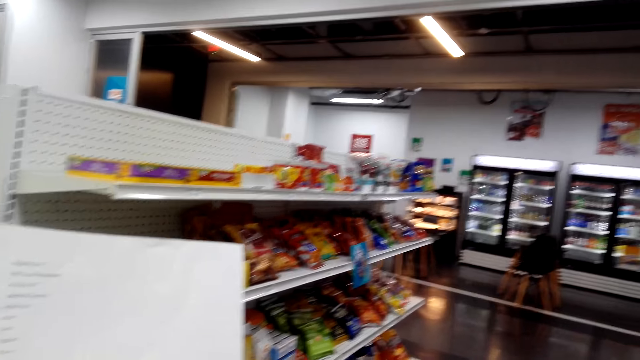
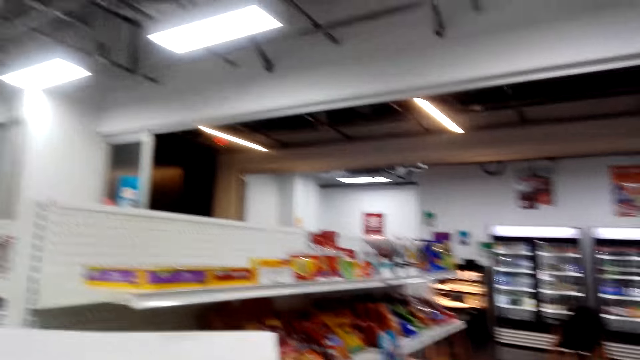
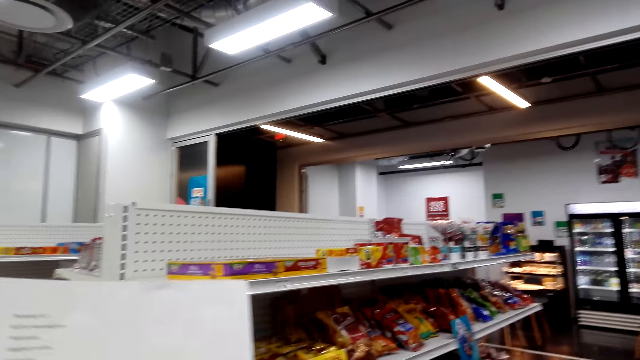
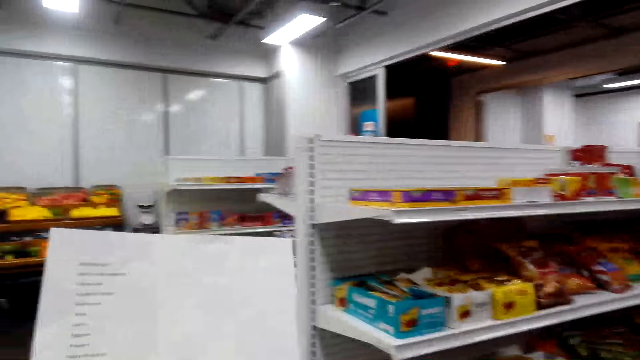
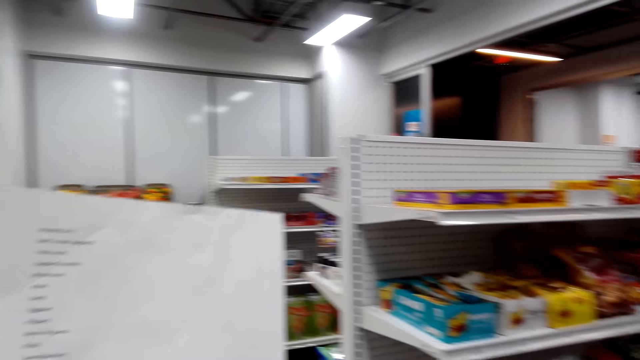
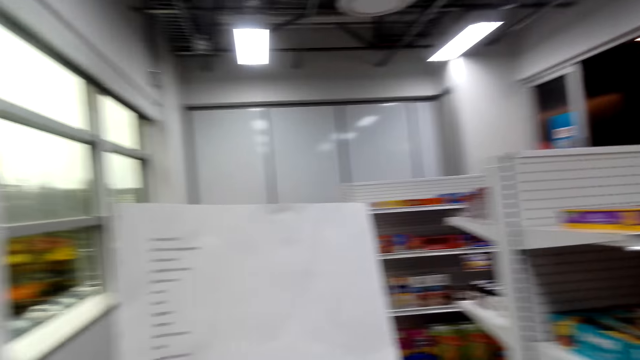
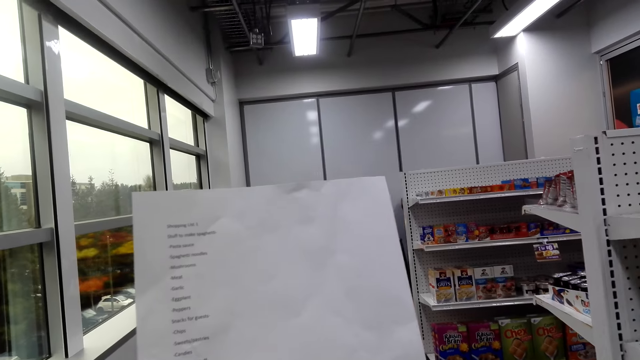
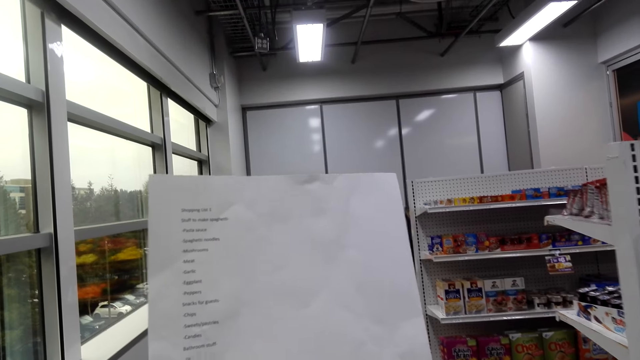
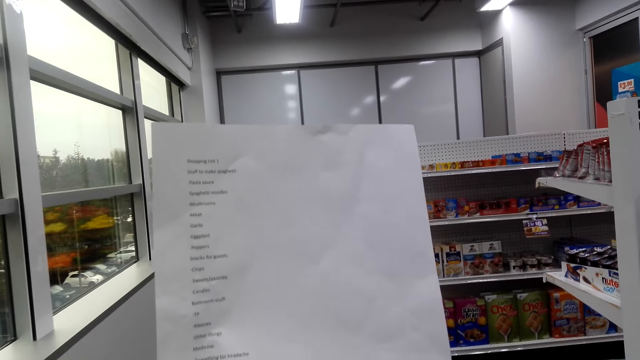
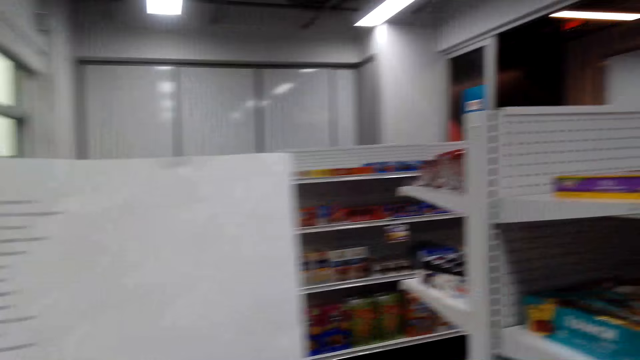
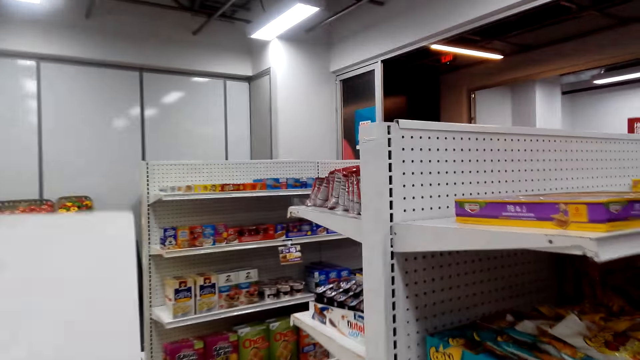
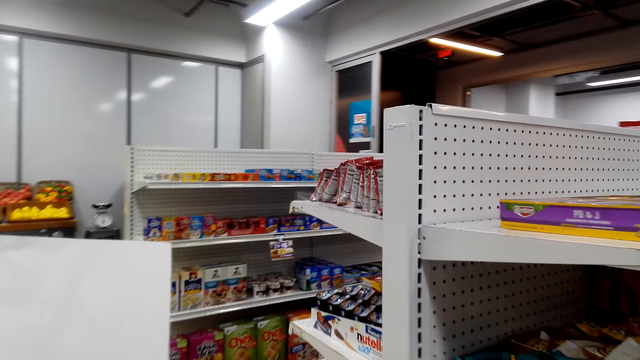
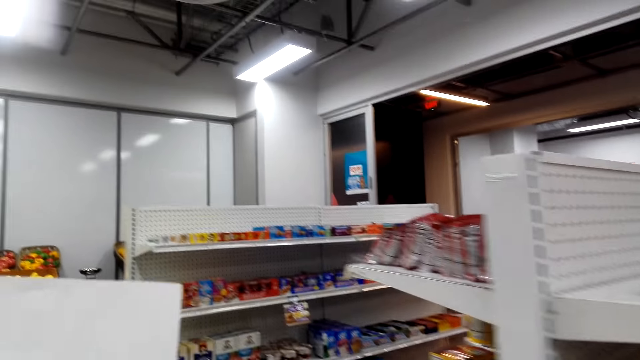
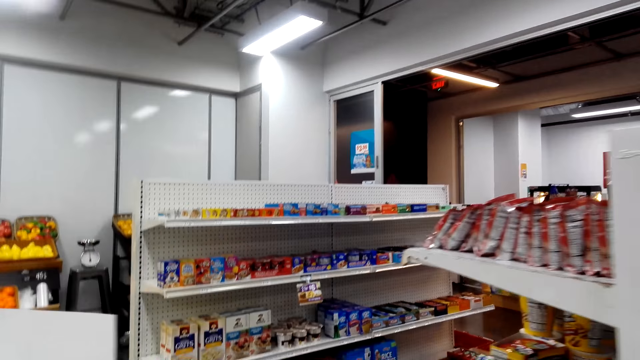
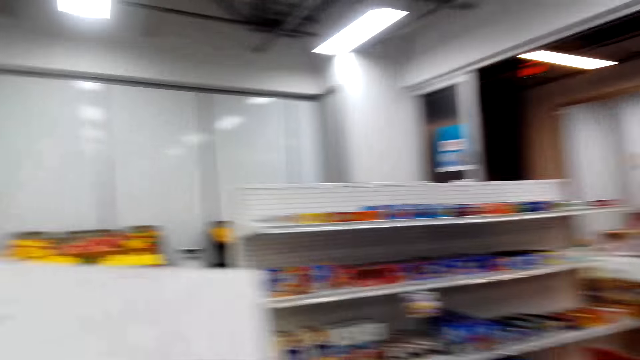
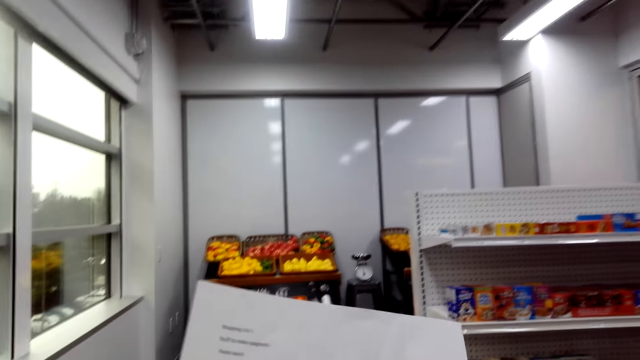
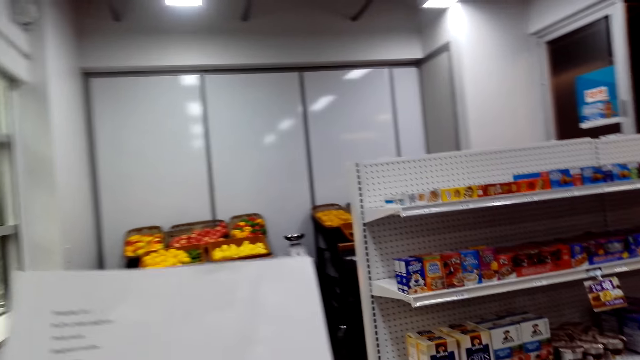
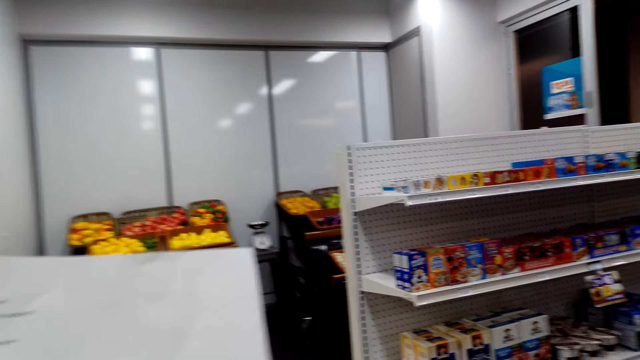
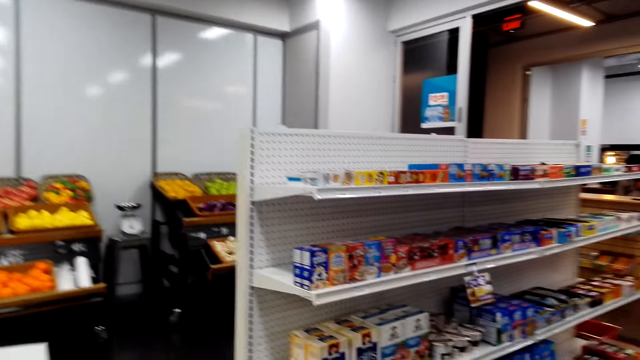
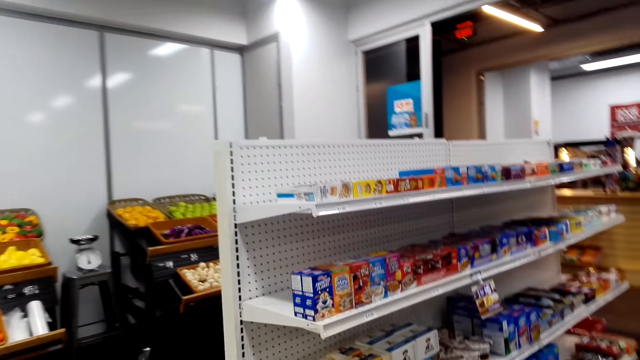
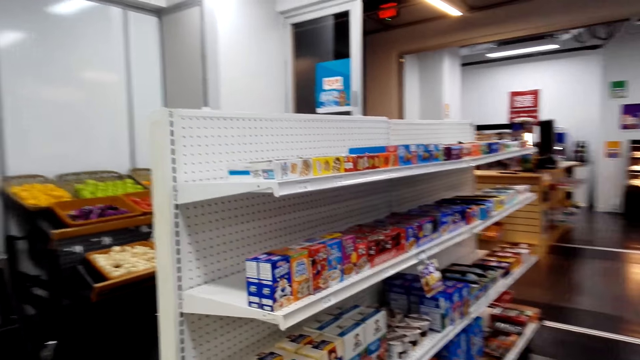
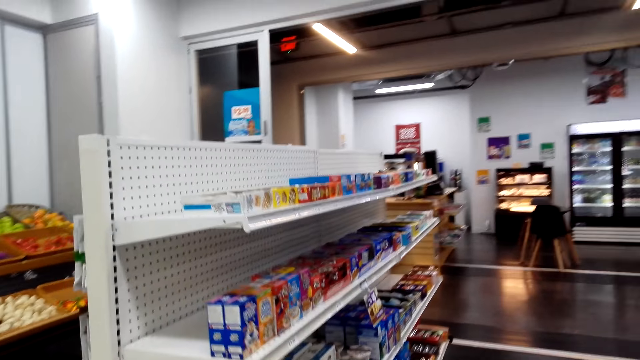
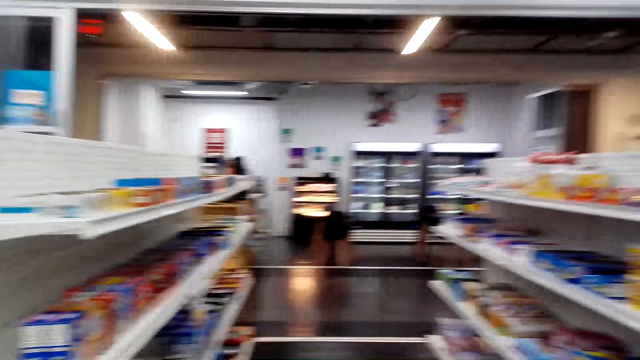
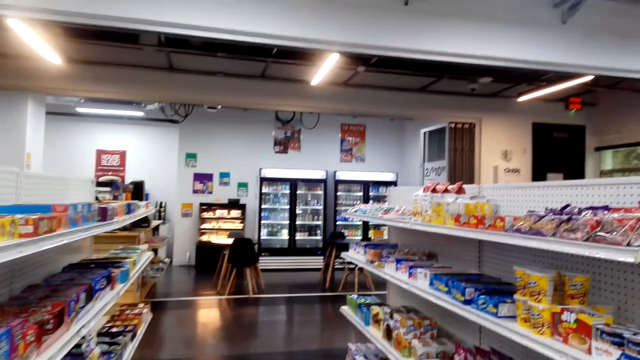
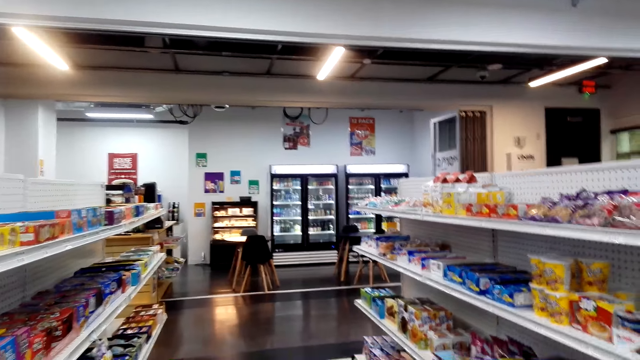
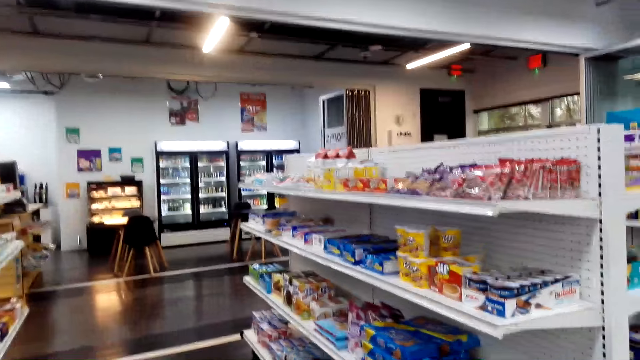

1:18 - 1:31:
The camera wearer looks around. They walk around the store shelf.

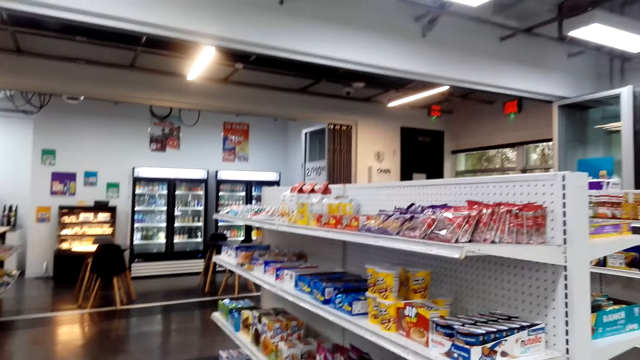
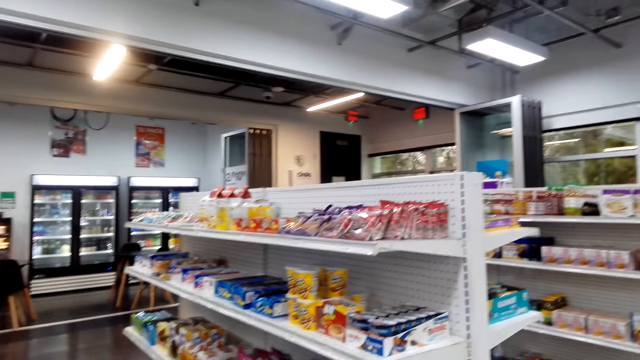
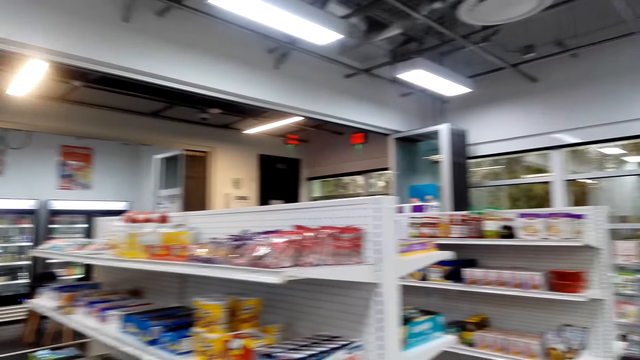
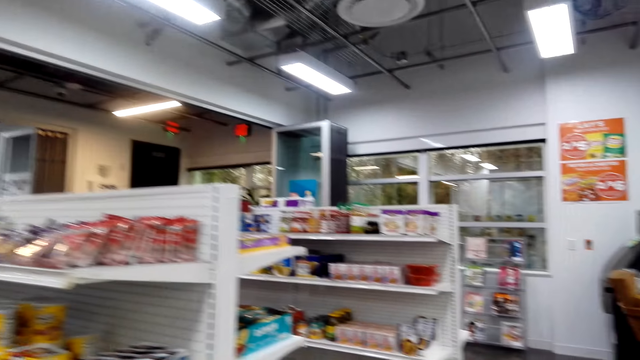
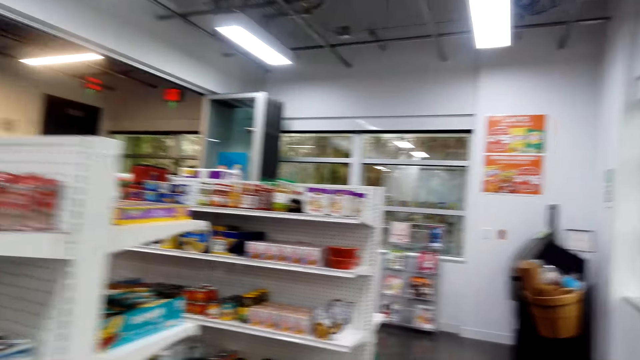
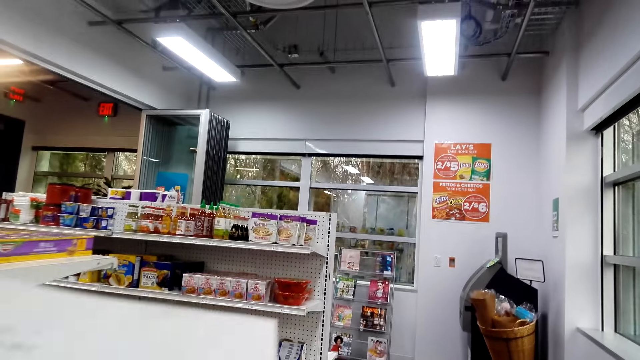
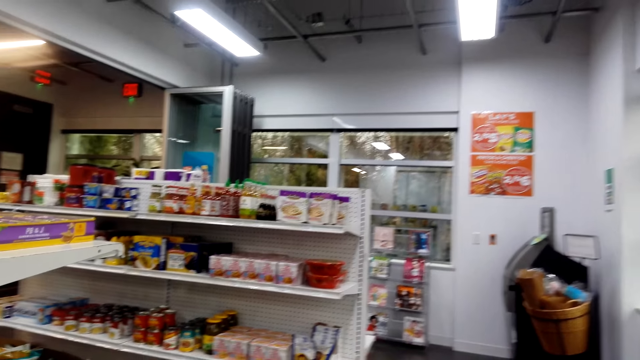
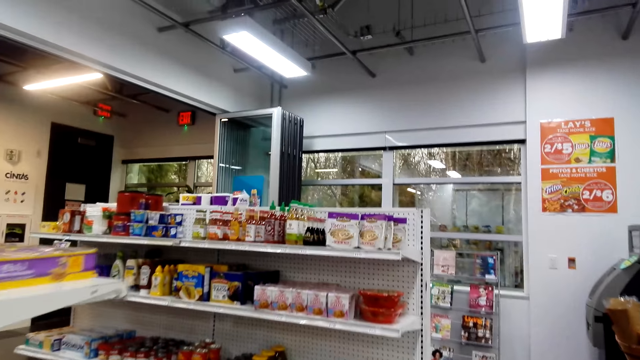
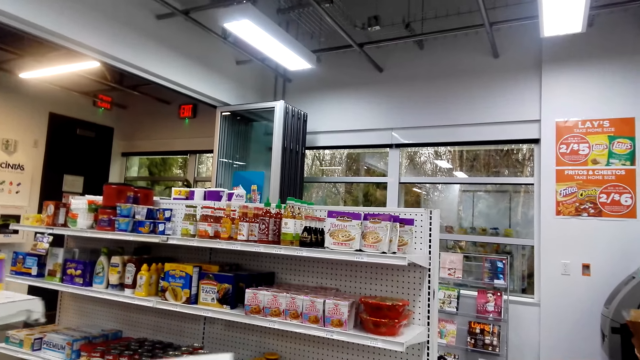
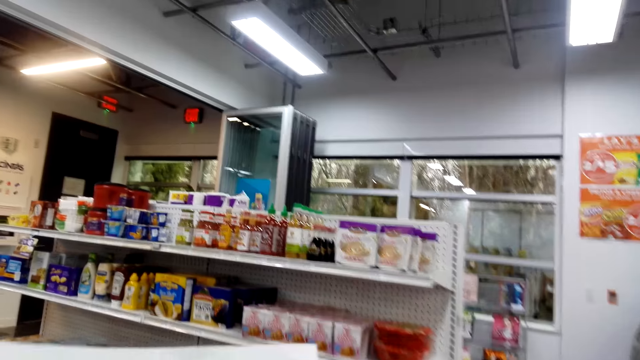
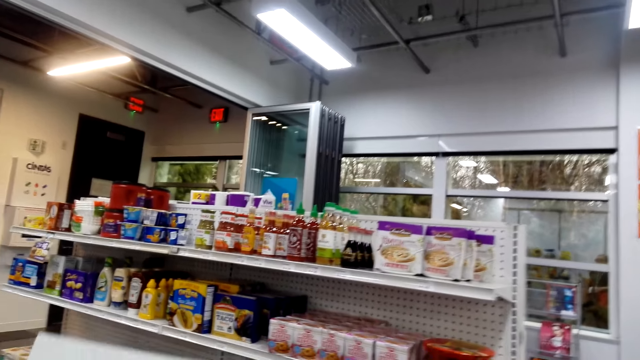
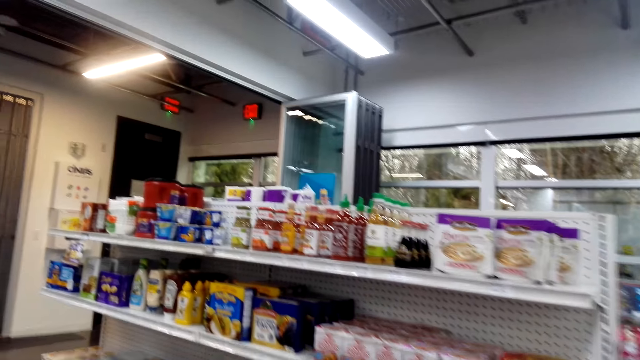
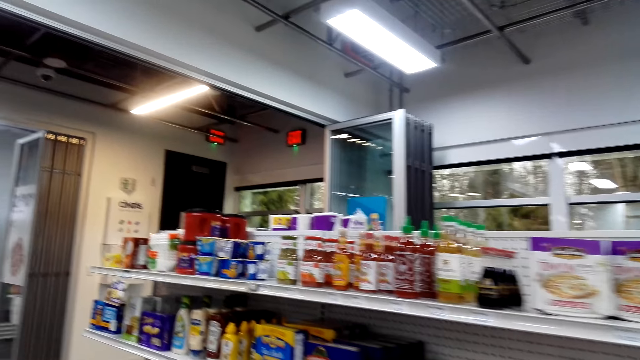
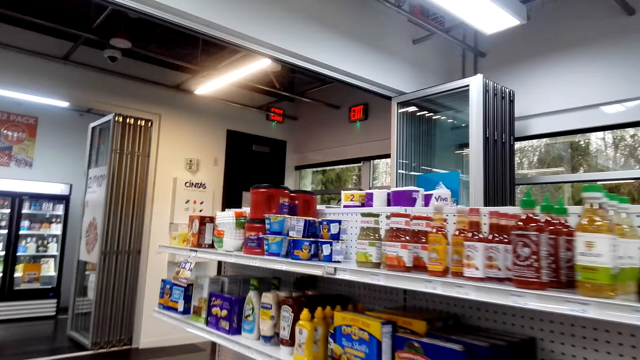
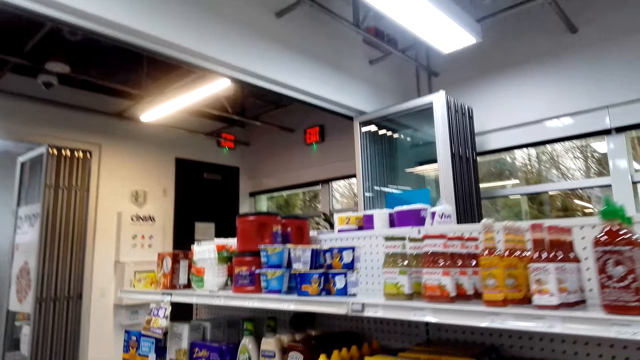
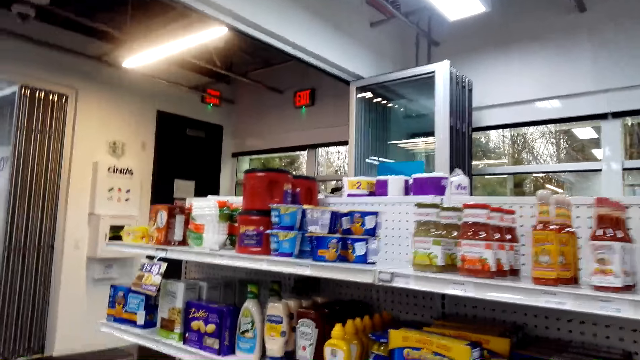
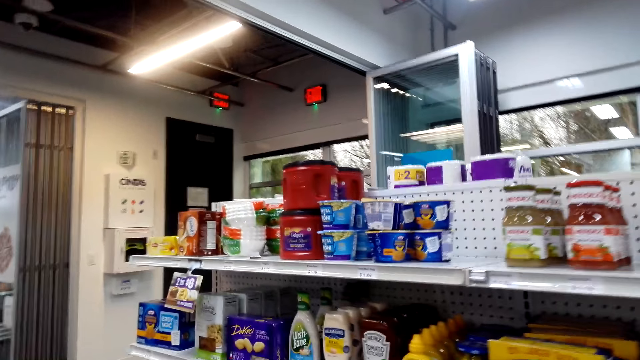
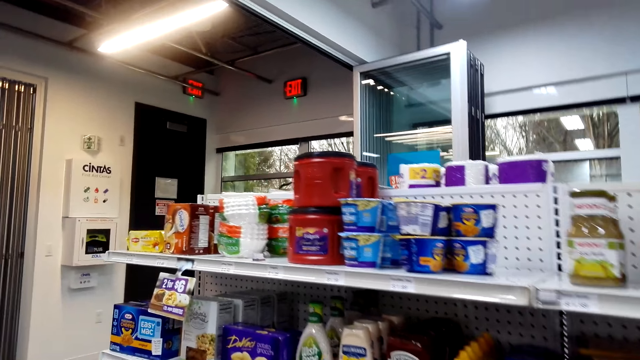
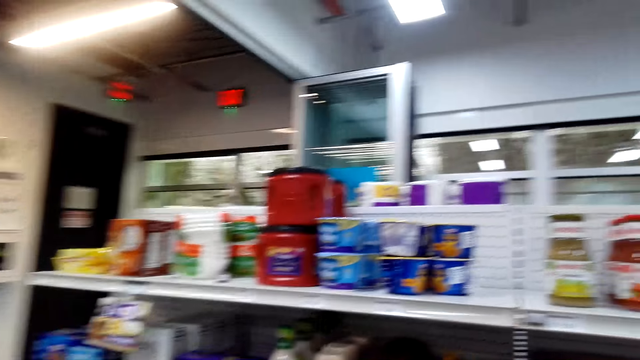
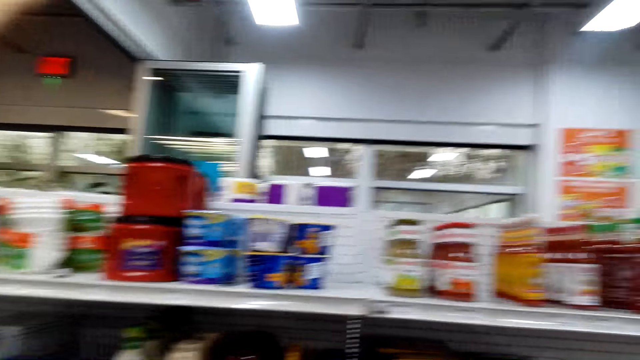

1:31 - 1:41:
The camera wearer looks around the store shelf. They walk around the store shelf. They turn around. They look around the store shelf.
